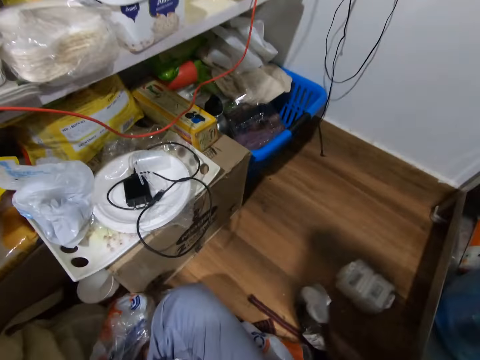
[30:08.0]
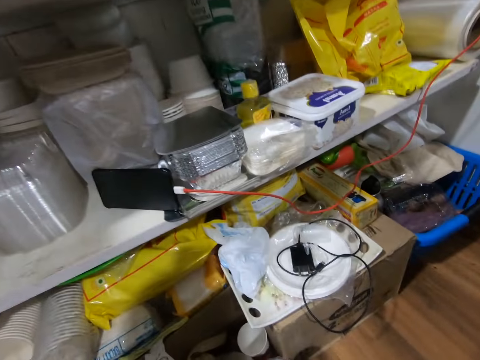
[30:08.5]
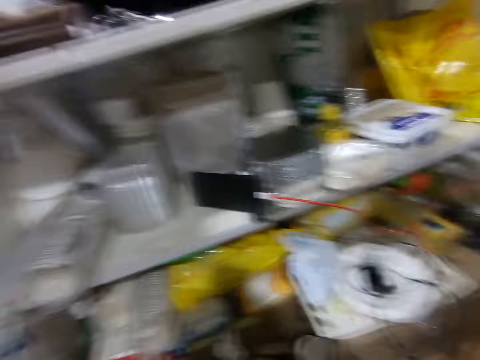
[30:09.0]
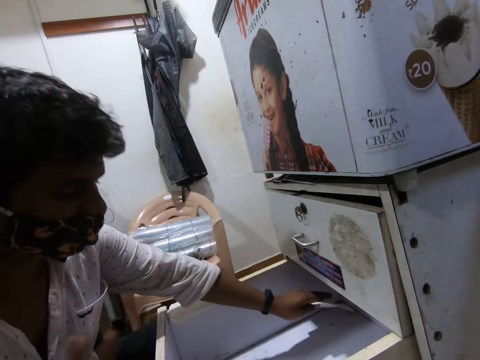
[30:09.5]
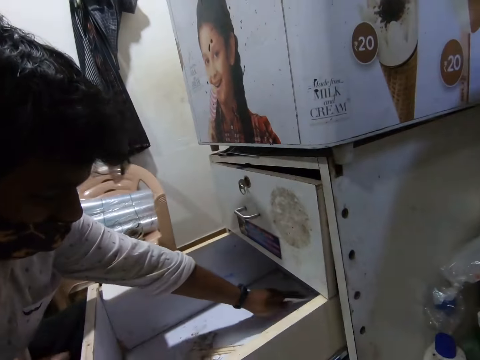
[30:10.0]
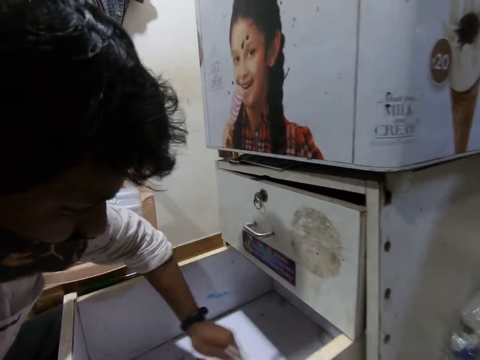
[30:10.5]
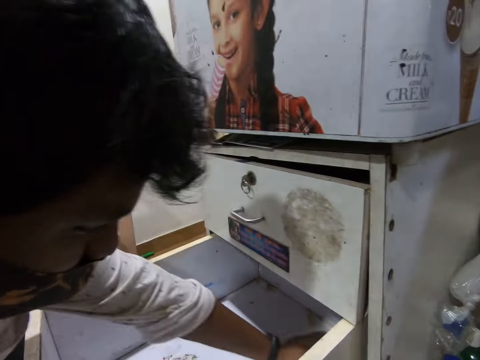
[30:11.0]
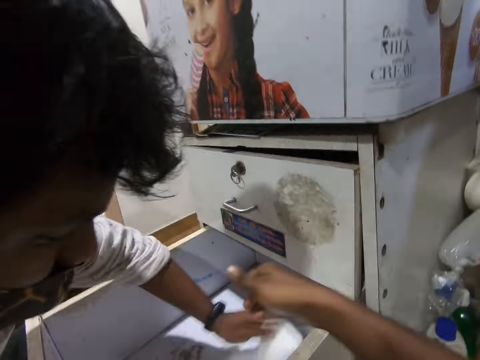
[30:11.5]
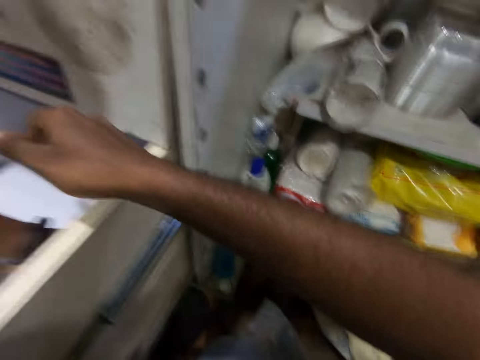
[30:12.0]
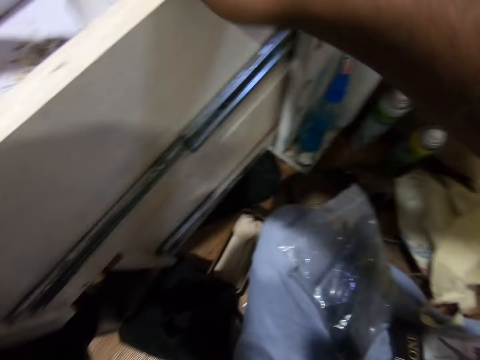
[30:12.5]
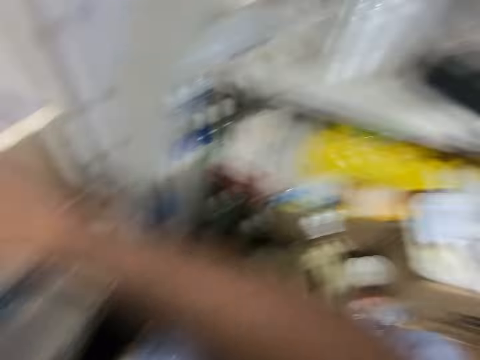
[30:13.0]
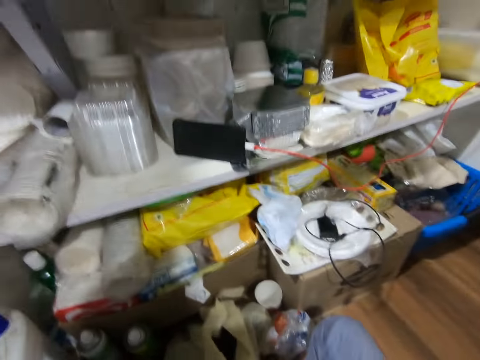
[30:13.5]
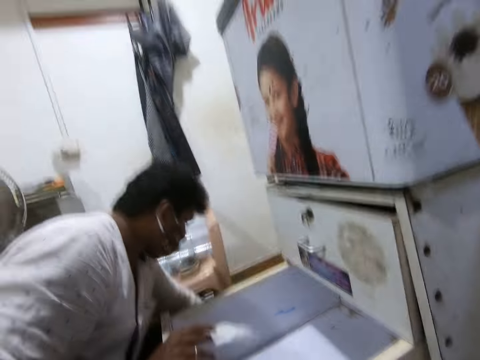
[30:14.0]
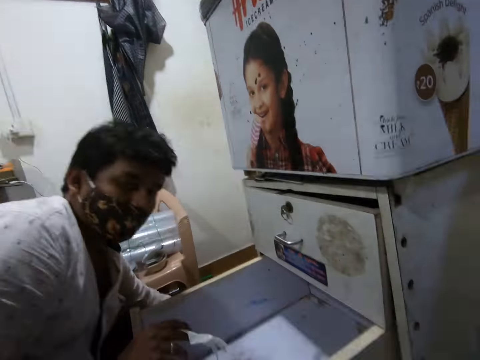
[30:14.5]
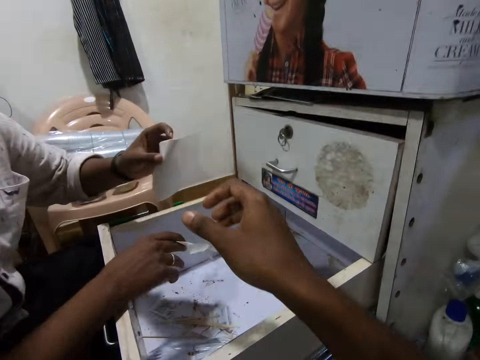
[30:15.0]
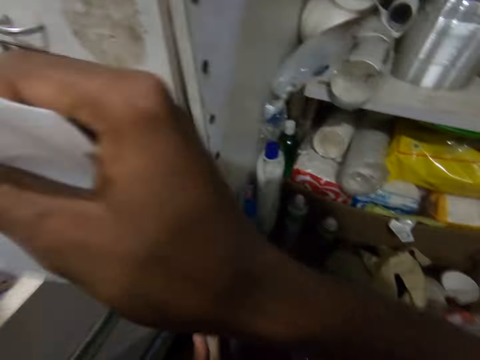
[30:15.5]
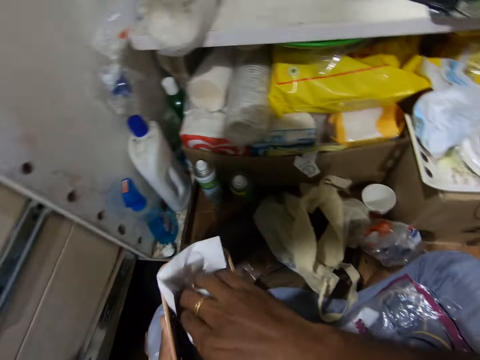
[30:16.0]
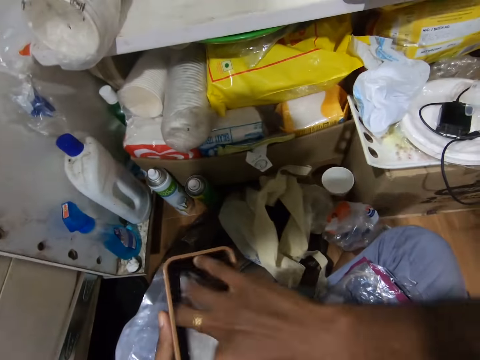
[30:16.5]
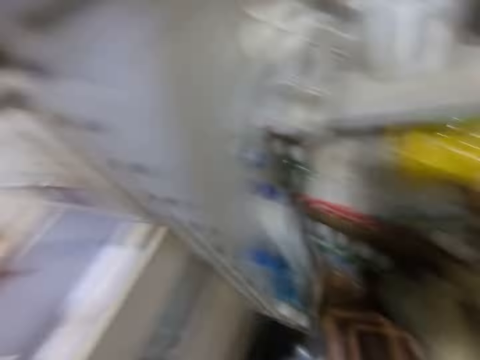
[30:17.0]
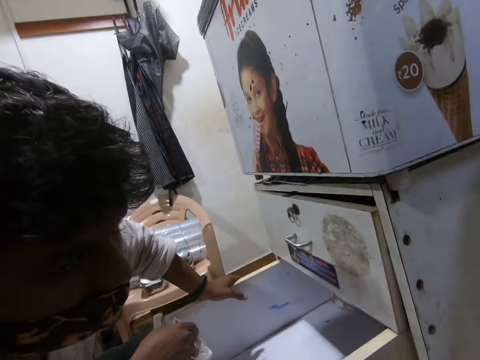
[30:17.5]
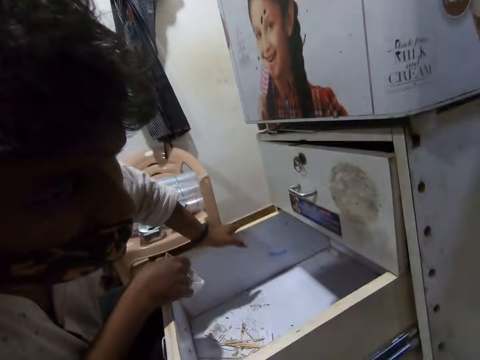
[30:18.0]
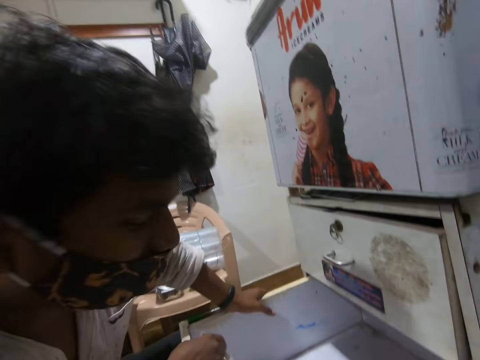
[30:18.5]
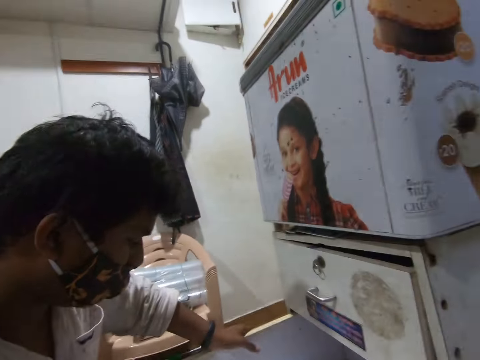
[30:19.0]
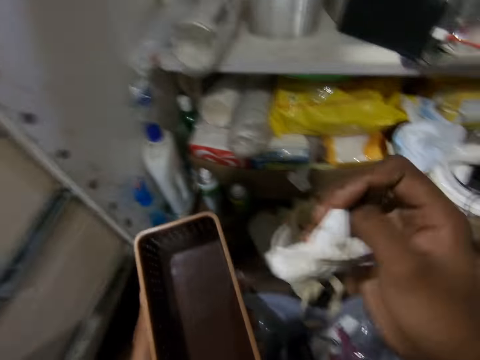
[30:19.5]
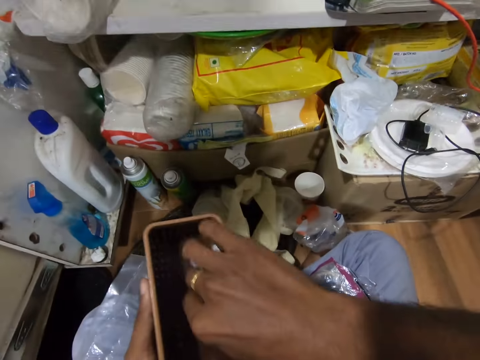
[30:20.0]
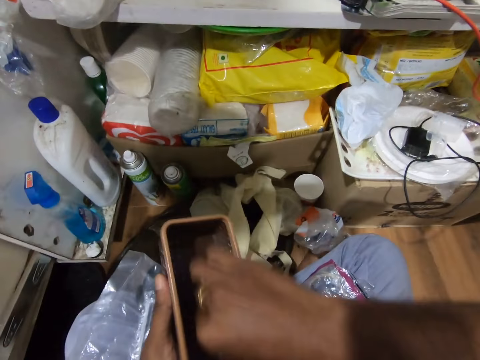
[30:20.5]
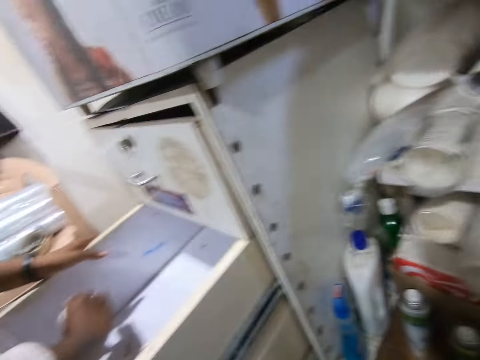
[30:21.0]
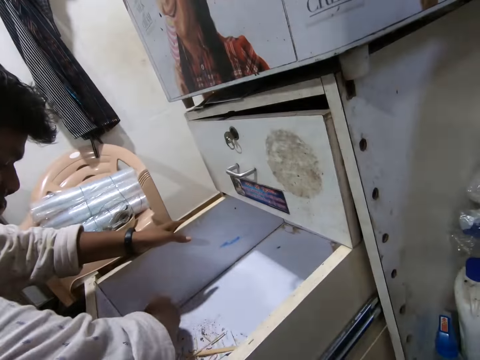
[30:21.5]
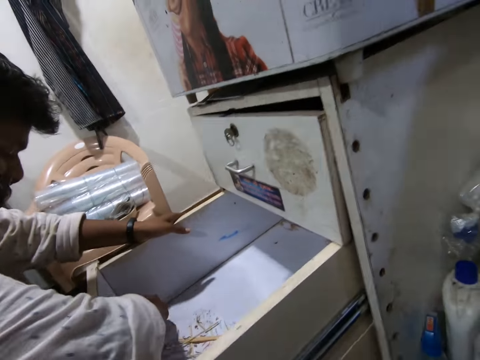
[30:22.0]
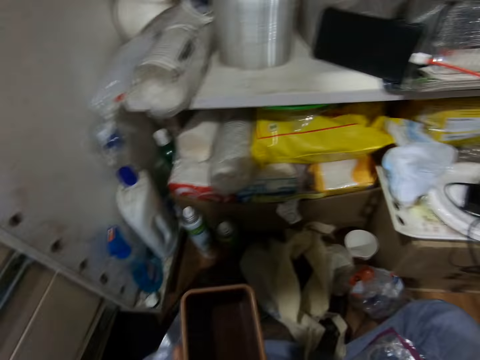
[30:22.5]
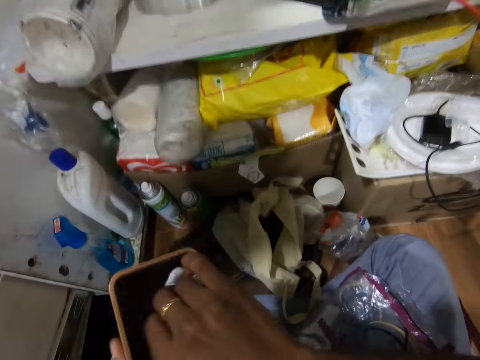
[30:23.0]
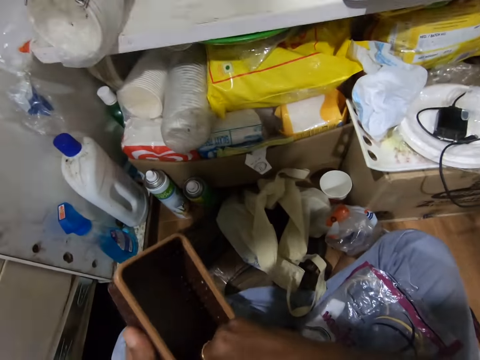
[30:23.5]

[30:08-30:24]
The camera wearer picks a paper from the floor with his right hand. A man cleans the drawer with the paper in his left hand. The camera wearer interacts with the man. The man holds the paper with his right hand. The camera wearer looks around. The man picks a paper from the floor with his left hand. The man passes the paper to the camera wearer with his left hand. The camera wearer picks a serviette from the man. He cleans the plate with the paper in his right hand. The caller interacts with the camera wearer and the man. The camera wearer talks to the man. He cleans the plate with the paper in his right hand. The man cleans the drawer with the paper in his right hand.

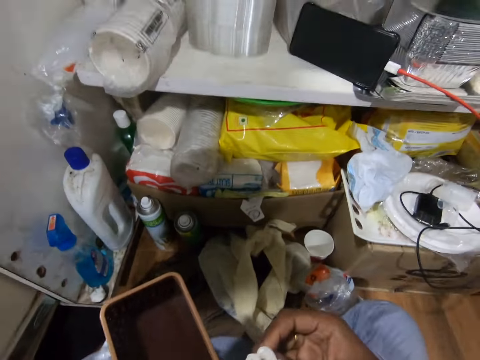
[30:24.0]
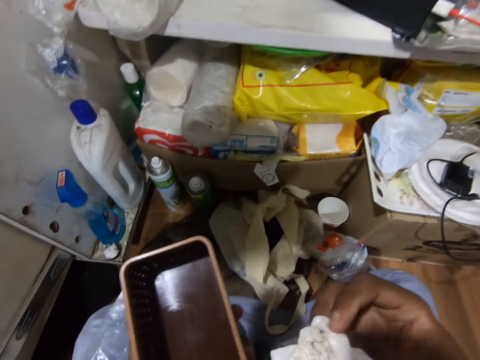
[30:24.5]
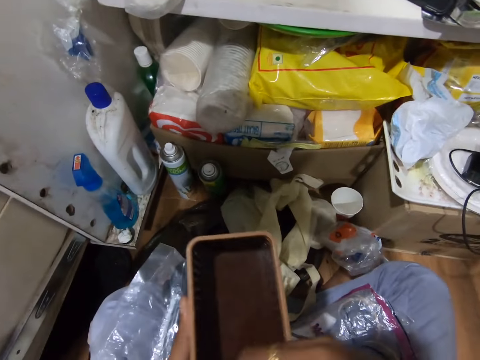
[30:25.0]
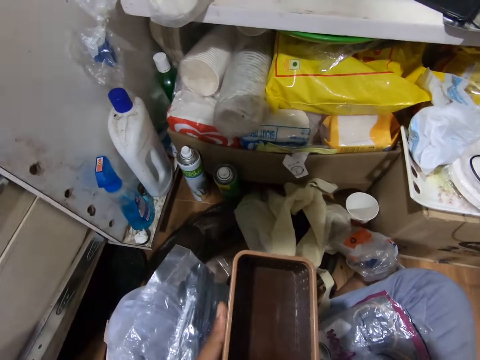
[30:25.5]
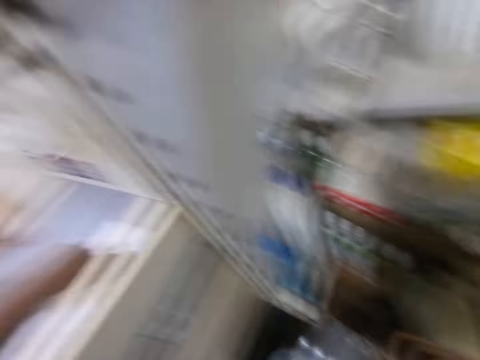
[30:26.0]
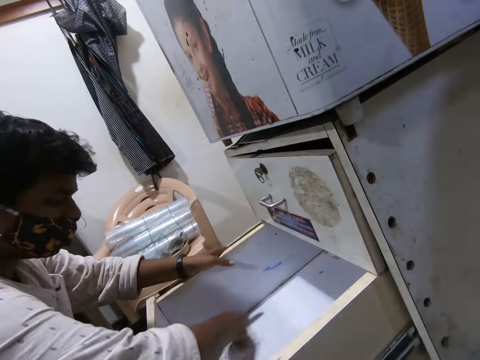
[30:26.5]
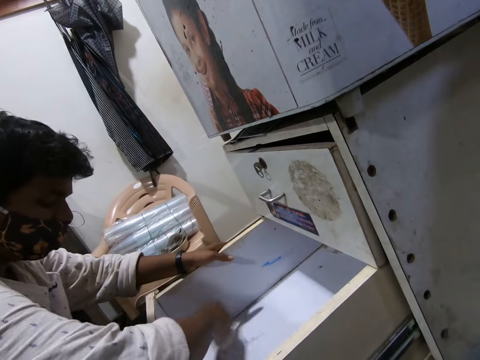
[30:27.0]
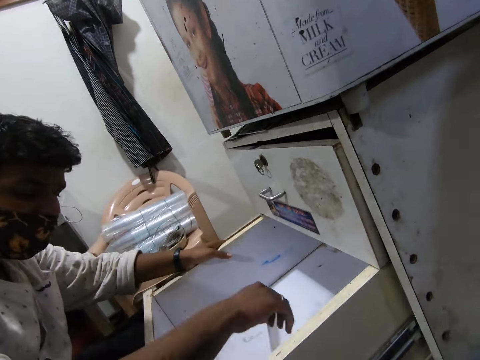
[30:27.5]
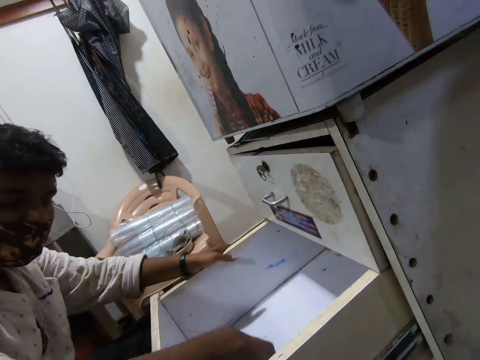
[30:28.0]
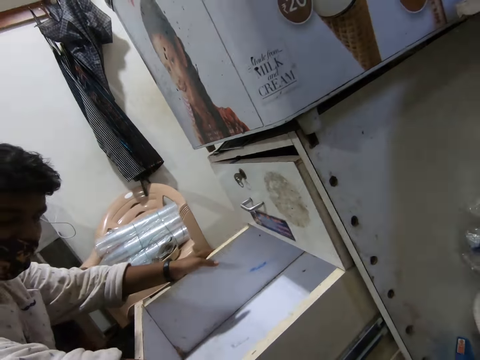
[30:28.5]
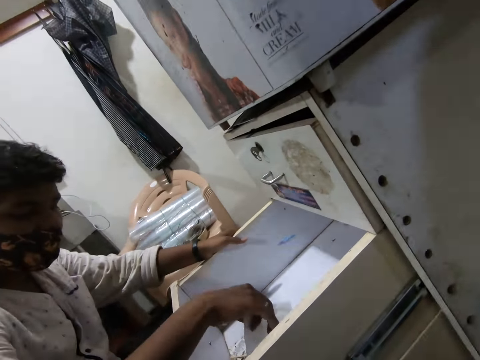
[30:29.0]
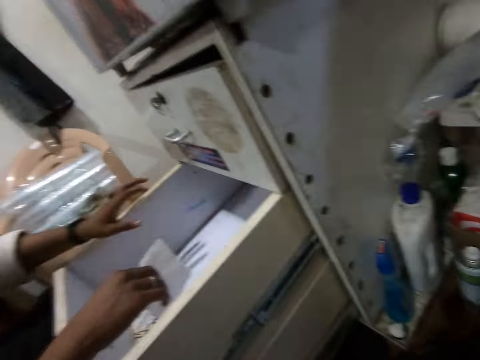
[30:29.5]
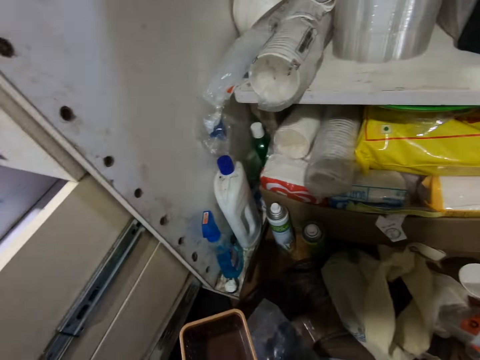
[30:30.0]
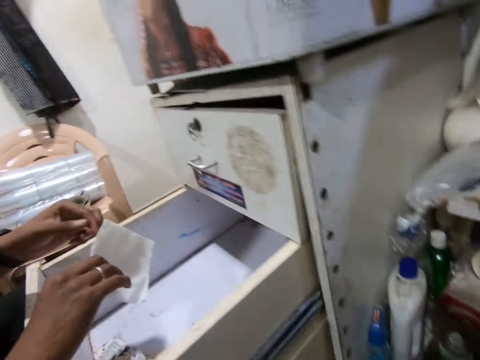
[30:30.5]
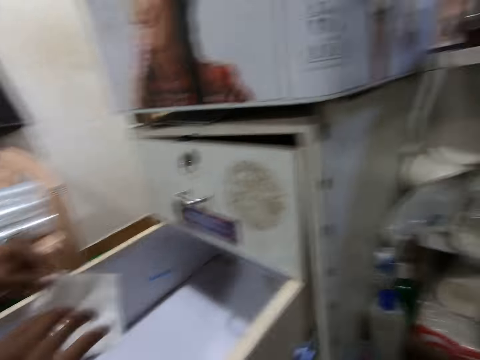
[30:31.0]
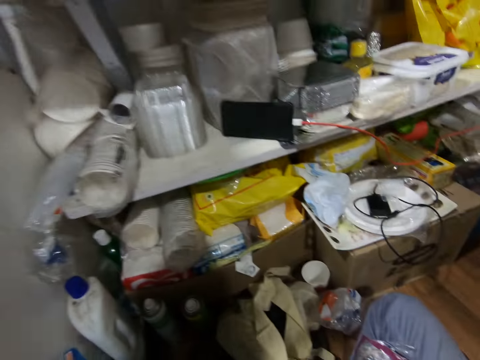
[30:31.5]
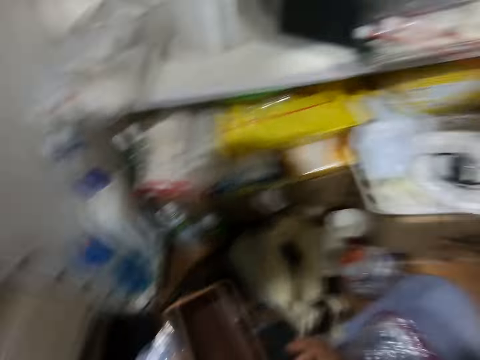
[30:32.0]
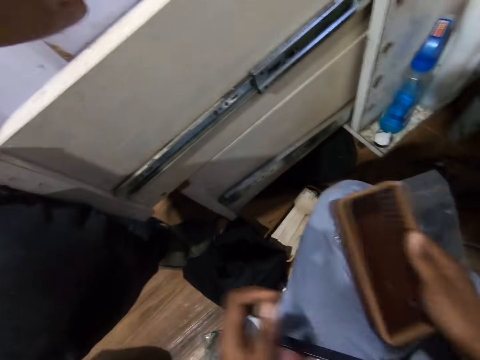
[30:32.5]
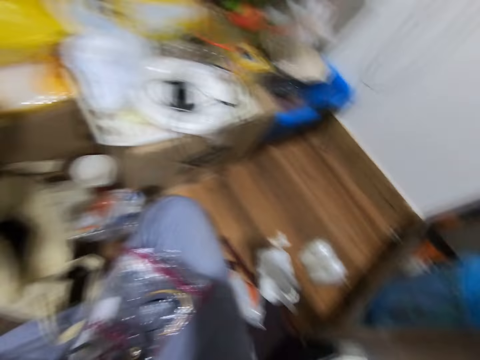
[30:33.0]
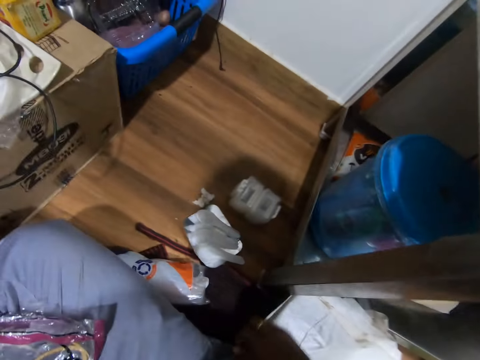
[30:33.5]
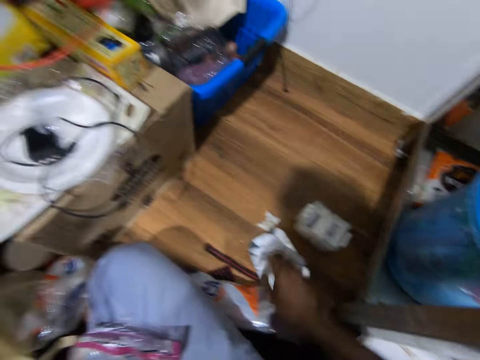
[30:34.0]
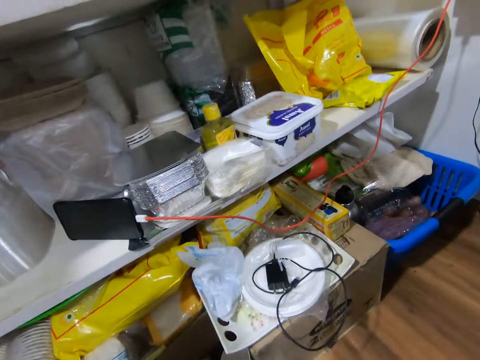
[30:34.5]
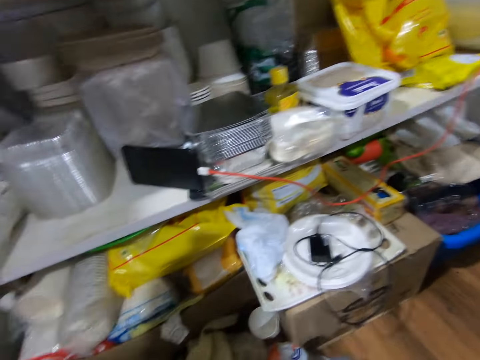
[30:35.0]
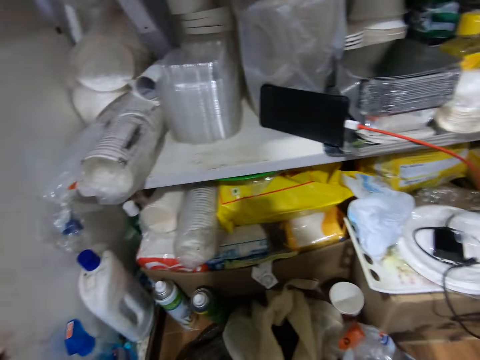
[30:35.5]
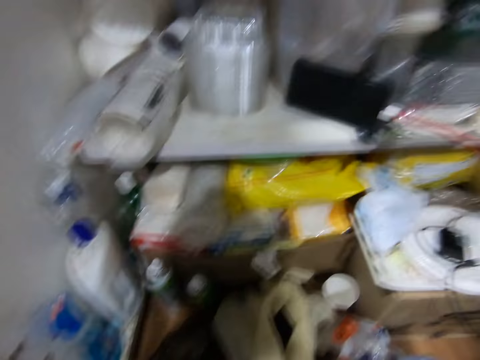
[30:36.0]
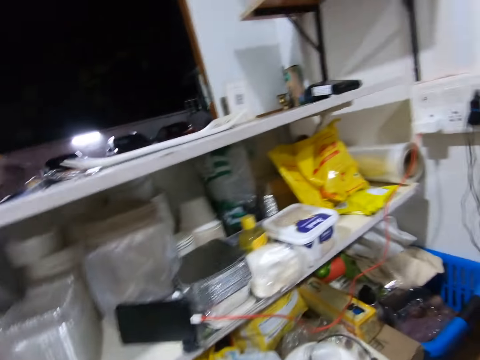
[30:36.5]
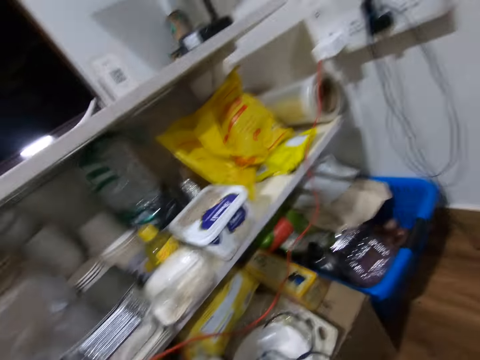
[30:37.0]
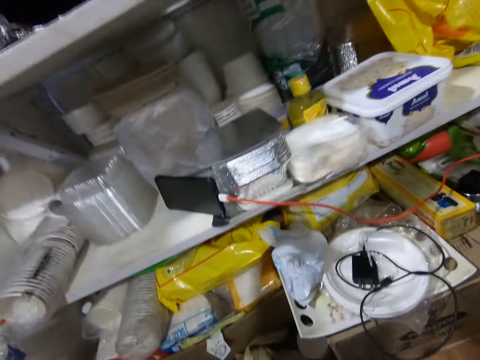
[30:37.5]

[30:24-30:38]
The camera wearer cleans the plate with the paper in his right hand. A man cleans the drawer with the paper in his right hand. The man holds the paper with both hands. The camera wearer holds the plate with his right hand. He drops the plate on the floor with his right hand. He interacts with the man. He looks around.
